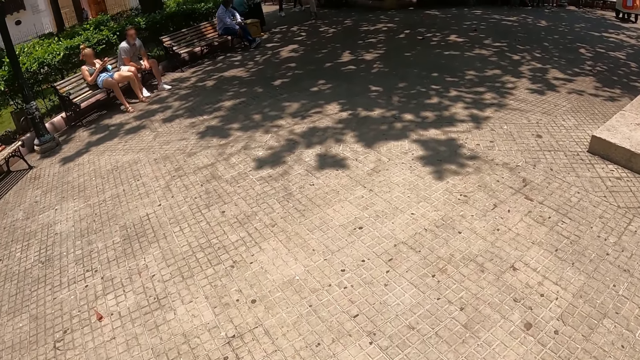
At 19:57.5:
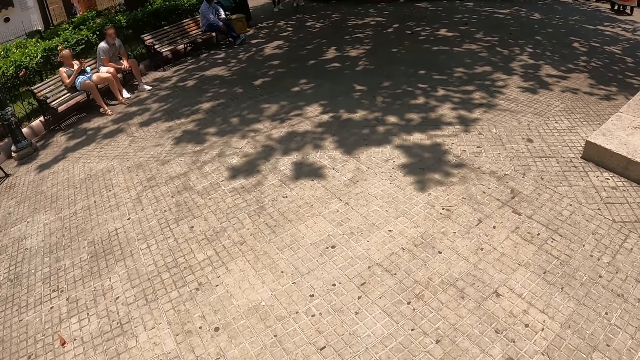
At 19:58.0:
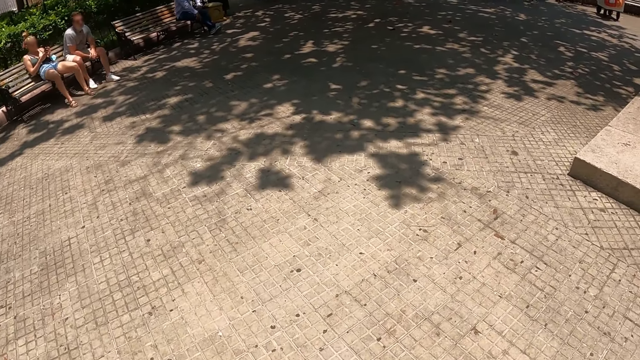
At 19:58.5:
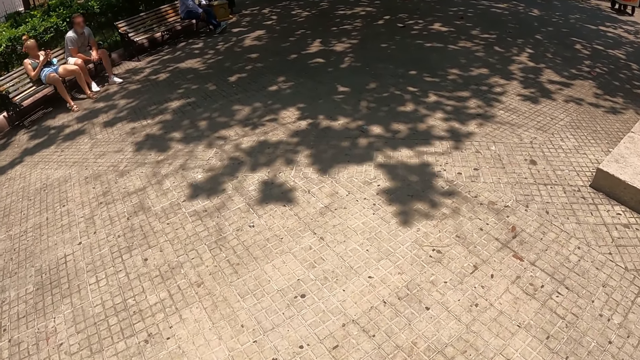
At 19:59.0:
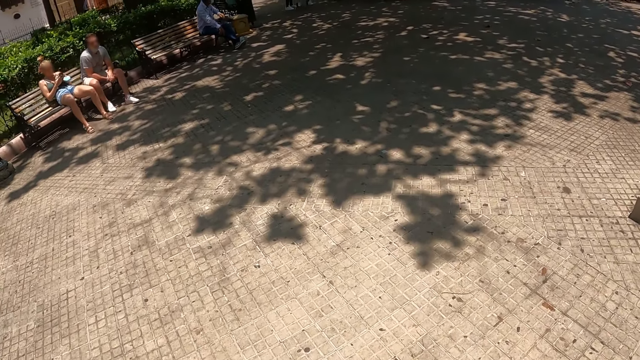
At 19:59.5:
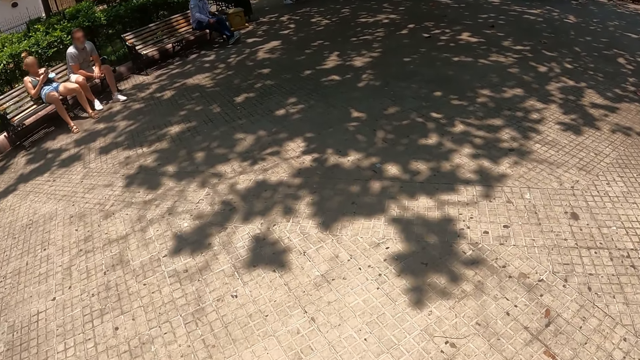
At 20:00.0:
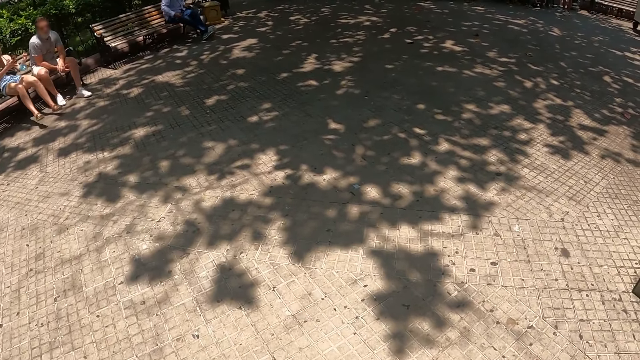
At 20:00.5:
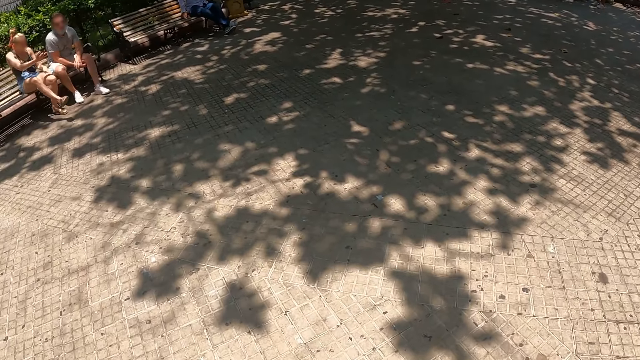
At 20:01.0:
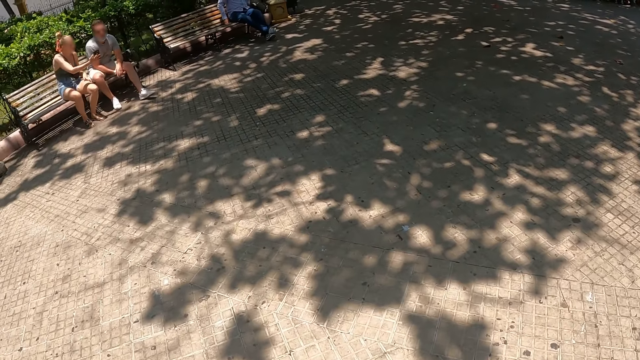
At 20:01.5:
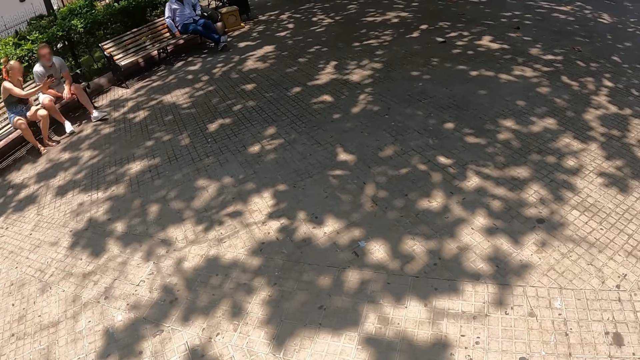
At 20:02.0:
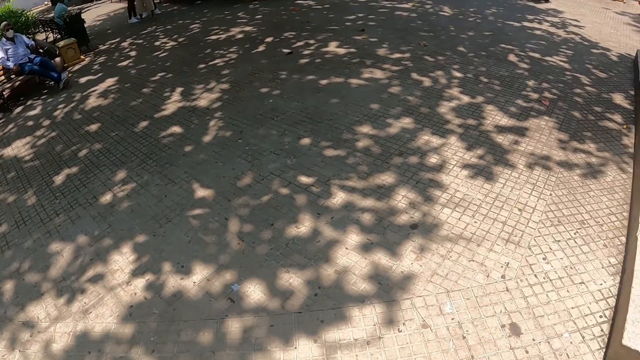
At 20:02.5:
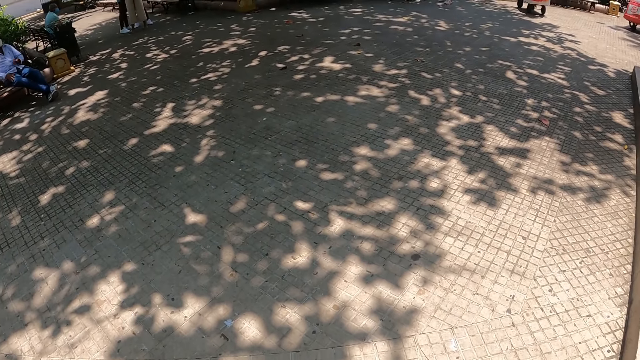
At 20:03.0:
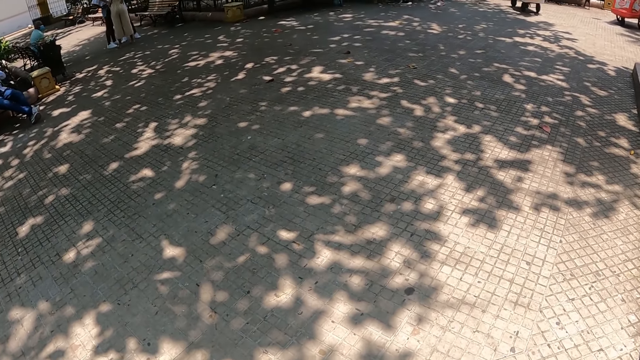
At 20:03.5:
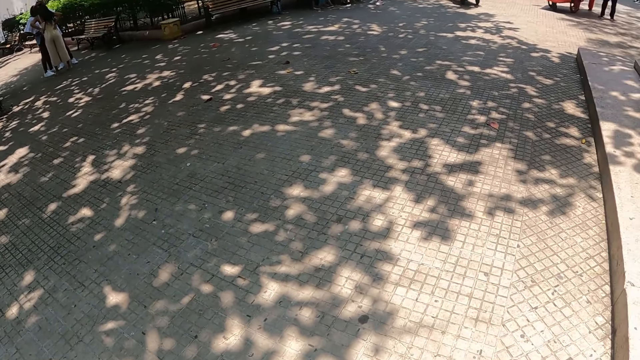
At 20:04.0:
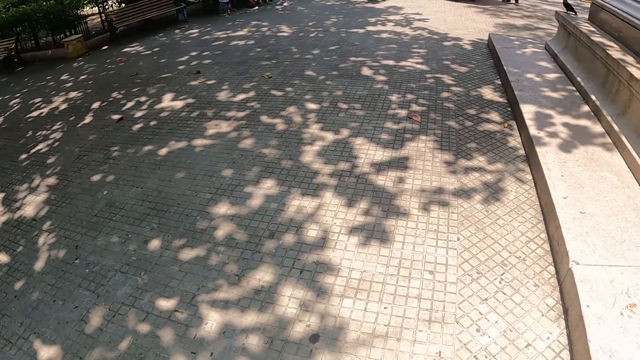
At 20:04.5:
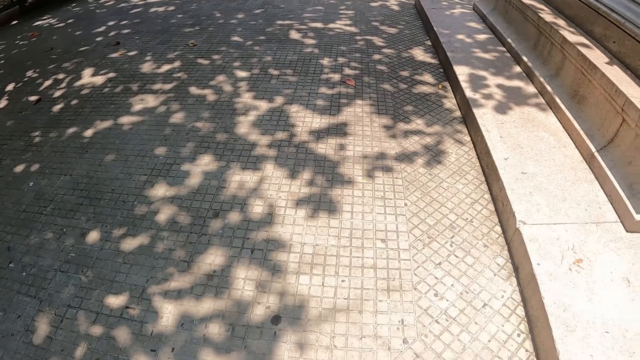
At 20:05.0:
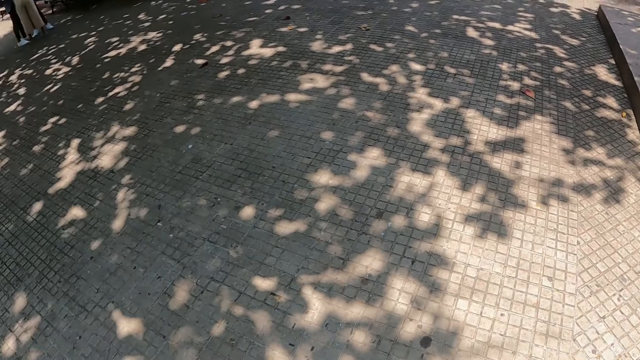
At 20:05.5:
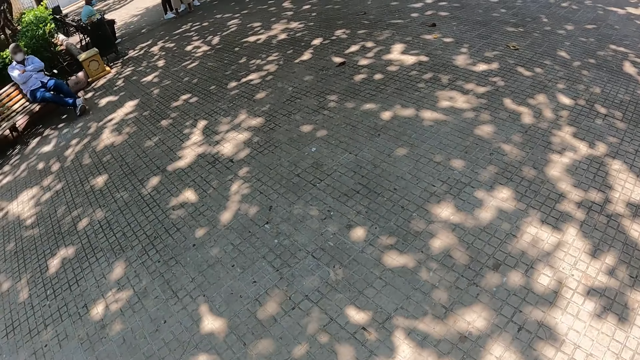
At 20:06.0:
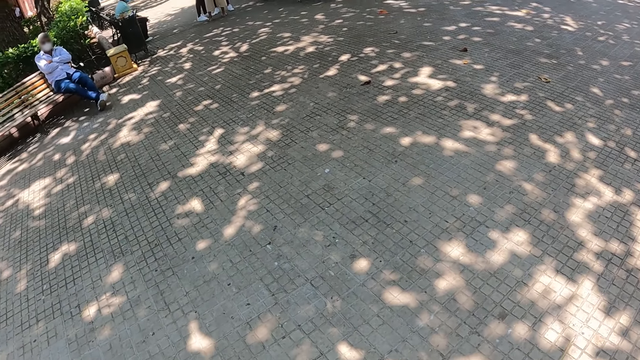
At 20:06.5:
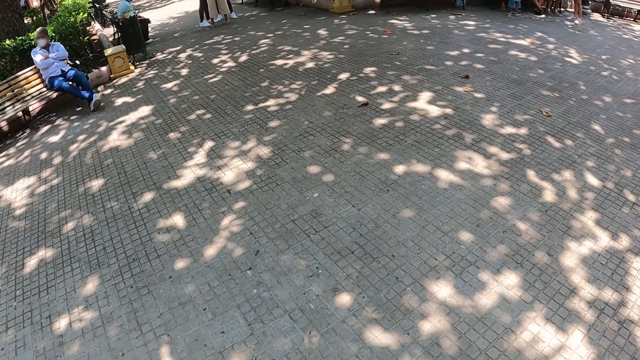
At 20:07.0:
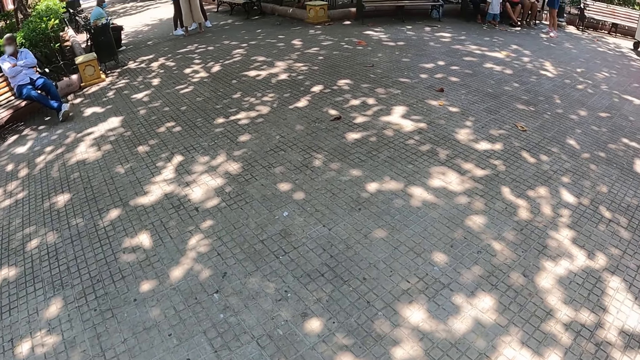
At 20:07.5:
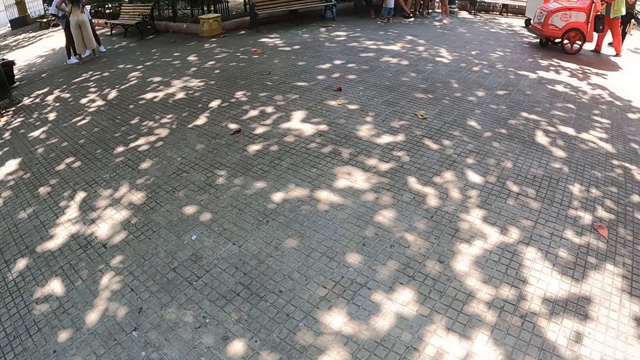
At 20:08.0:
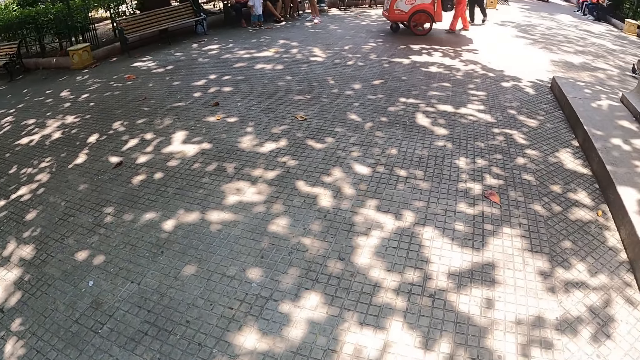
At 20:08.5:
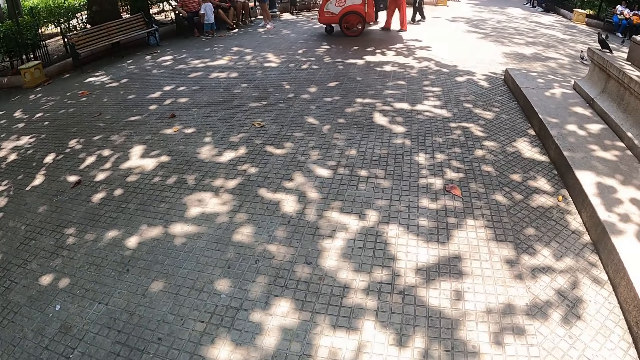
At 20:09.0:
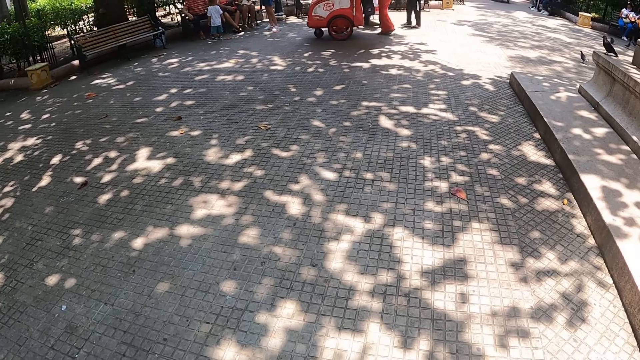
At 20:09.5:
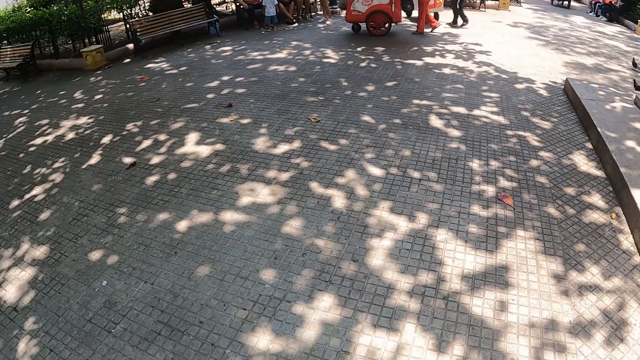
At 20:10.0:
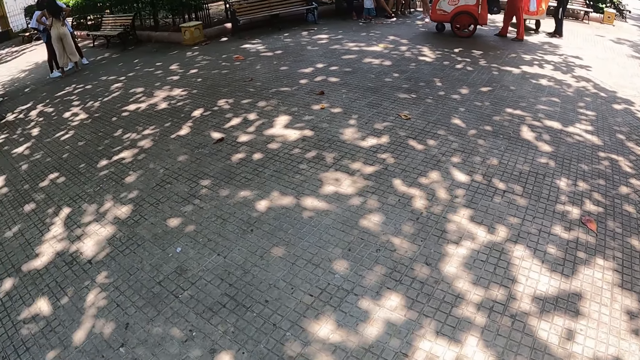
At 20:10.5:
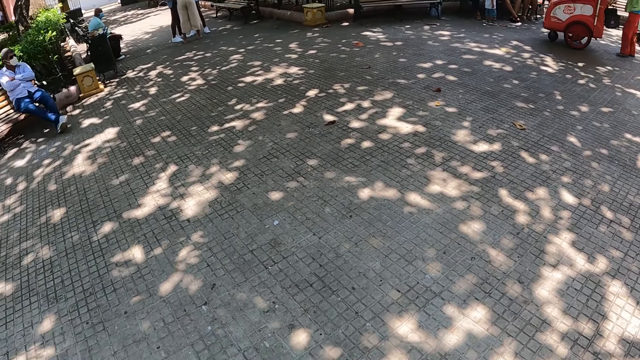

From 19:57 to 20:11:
The camera wearer looks around and stops walking.

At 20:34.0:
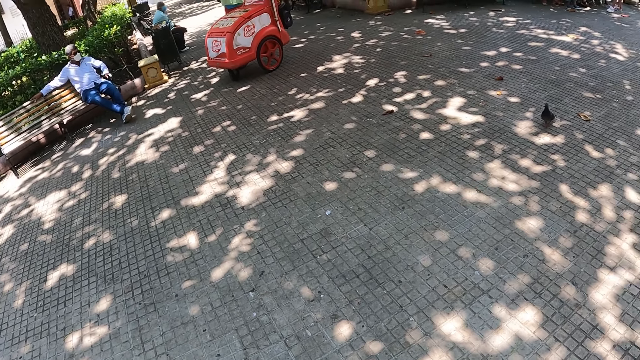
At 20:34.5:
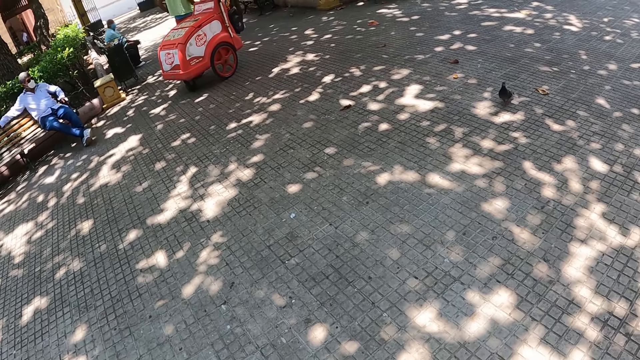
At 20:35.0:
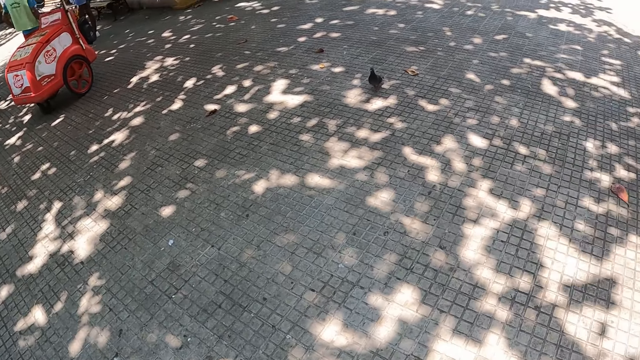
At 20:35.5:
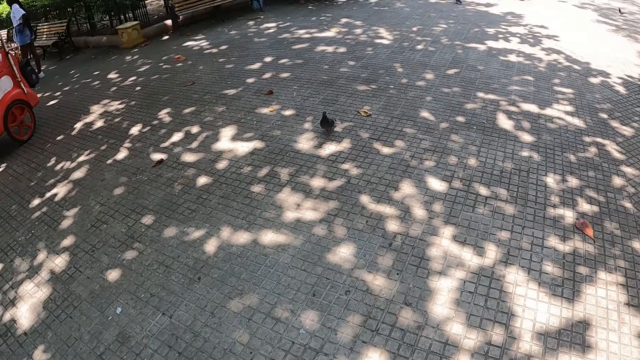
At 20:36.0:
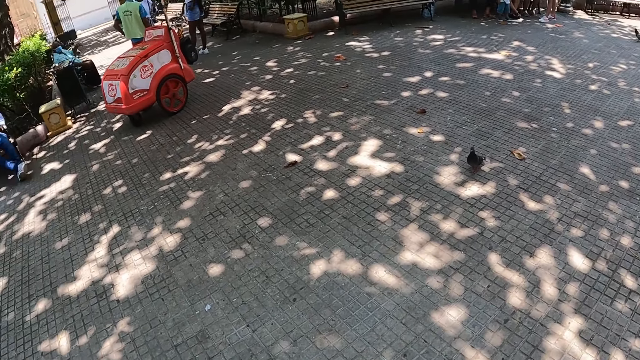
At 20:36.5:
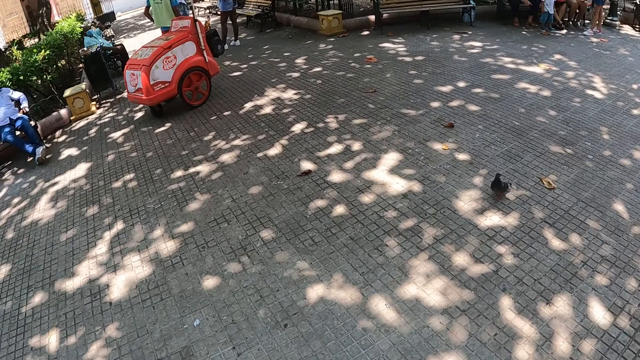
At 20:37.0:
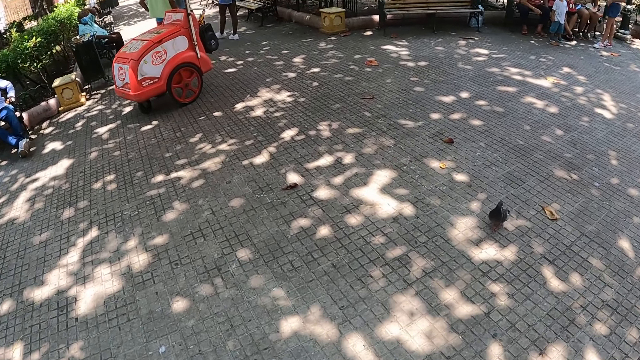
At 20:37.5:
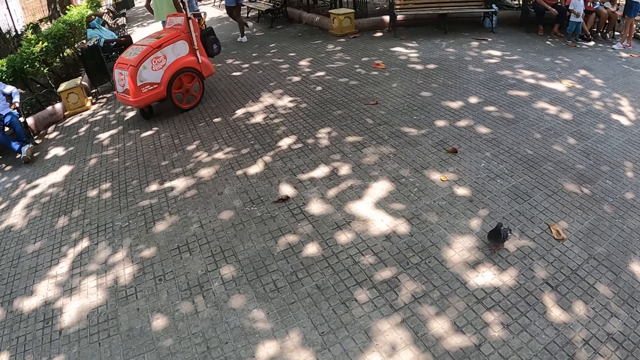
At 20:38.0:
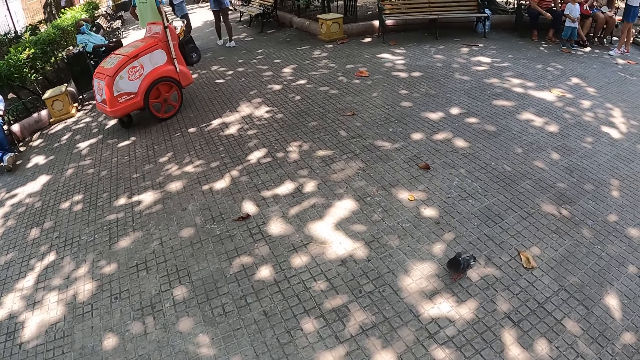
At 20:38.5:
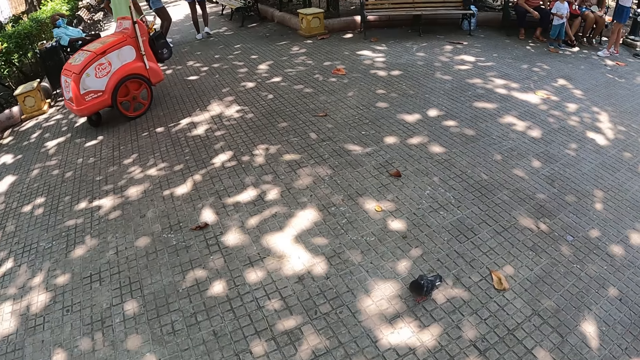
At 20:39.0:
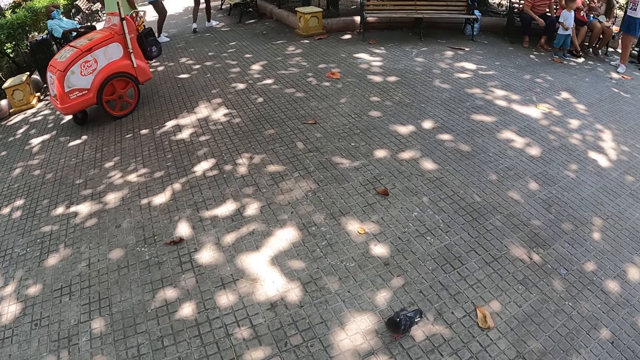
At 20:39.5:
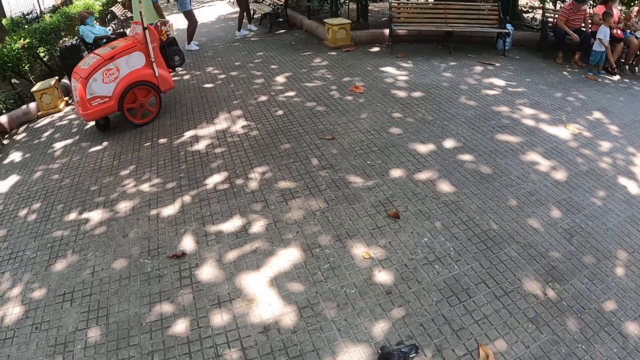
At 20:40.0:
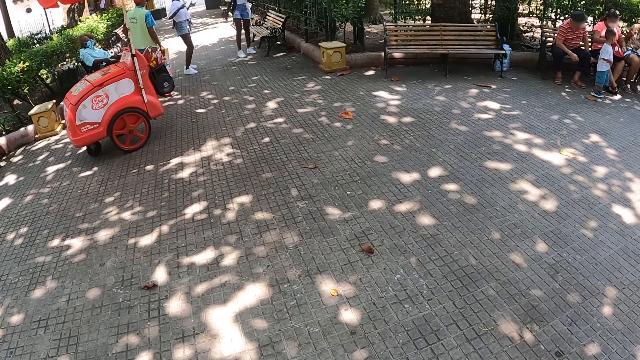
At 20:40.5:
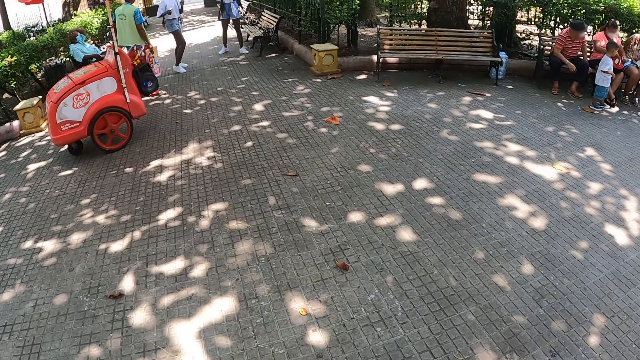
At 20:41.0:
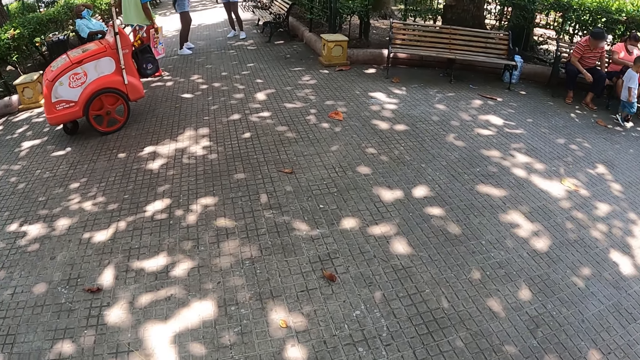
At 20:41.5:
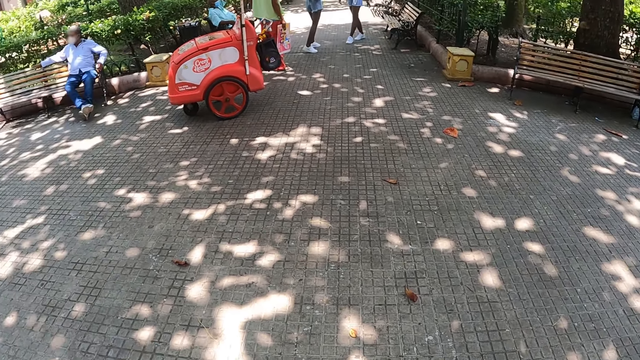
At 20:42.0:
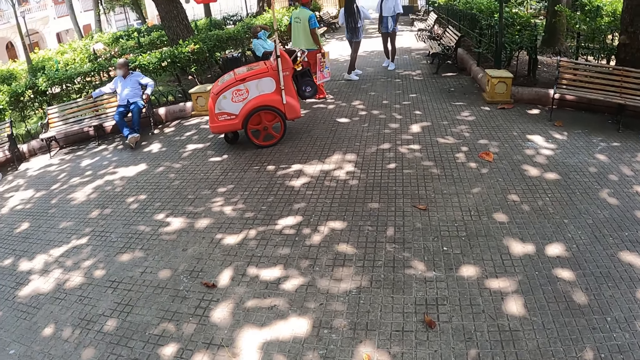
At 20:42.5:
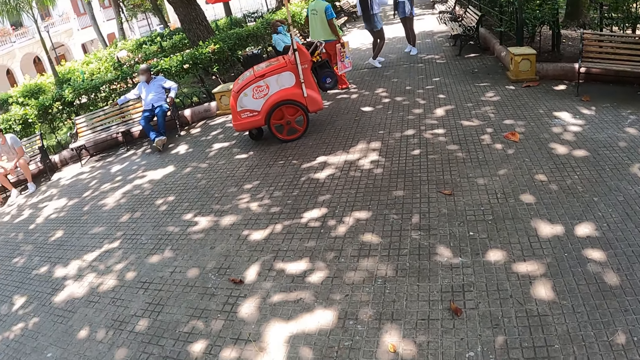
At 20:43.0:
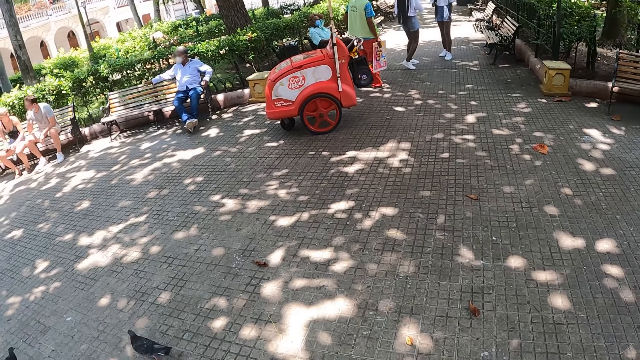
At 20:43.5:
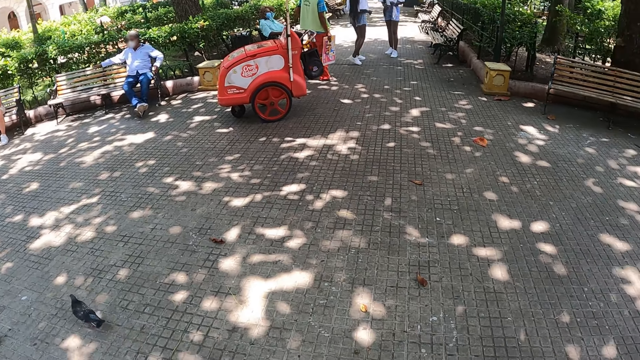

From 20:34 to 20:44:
The camera wearer walks. They look around. They stop walking.
